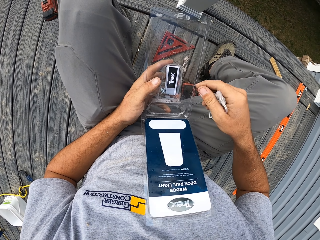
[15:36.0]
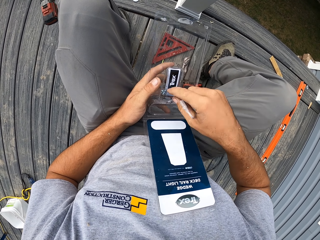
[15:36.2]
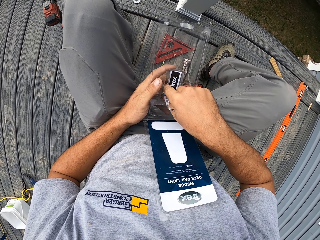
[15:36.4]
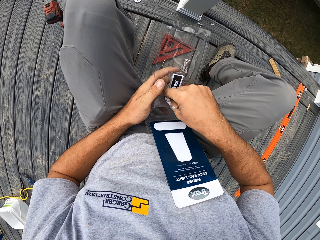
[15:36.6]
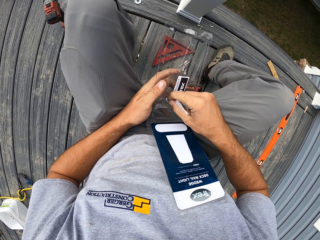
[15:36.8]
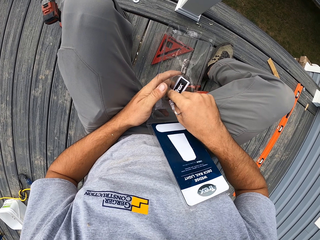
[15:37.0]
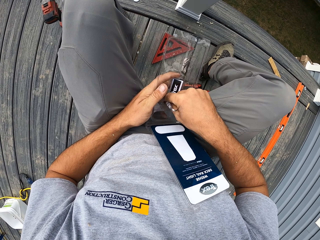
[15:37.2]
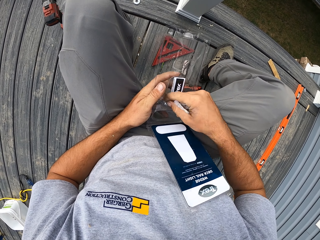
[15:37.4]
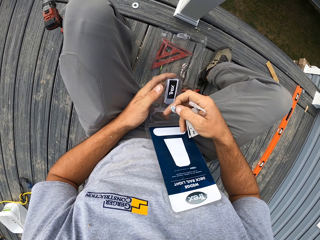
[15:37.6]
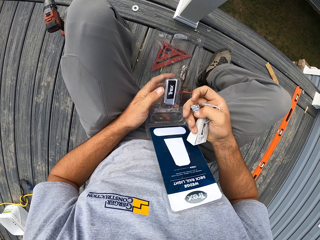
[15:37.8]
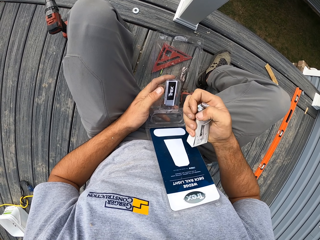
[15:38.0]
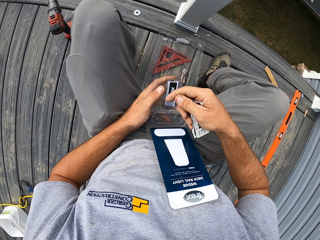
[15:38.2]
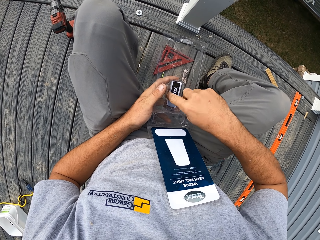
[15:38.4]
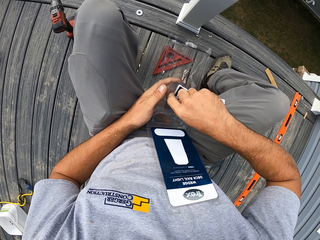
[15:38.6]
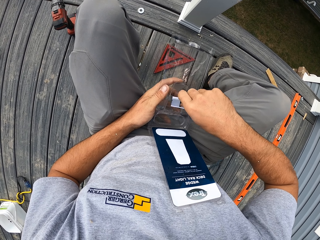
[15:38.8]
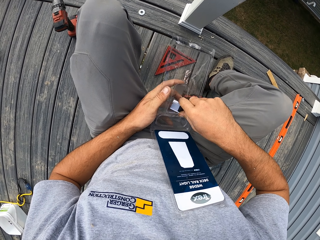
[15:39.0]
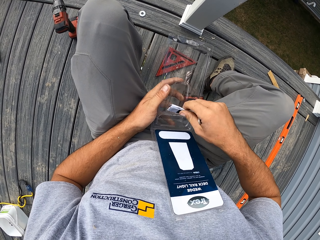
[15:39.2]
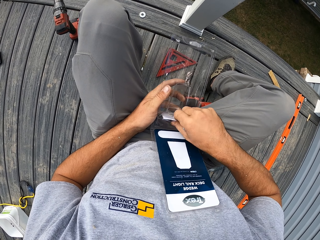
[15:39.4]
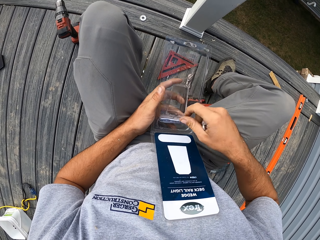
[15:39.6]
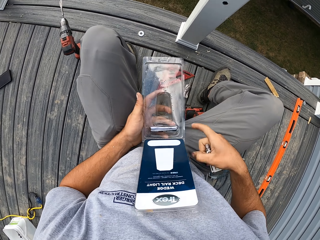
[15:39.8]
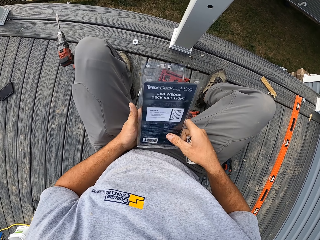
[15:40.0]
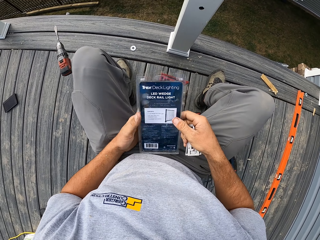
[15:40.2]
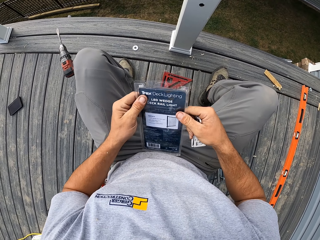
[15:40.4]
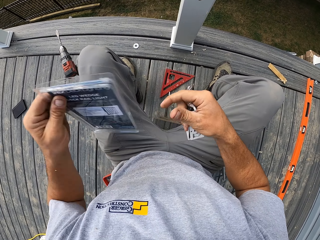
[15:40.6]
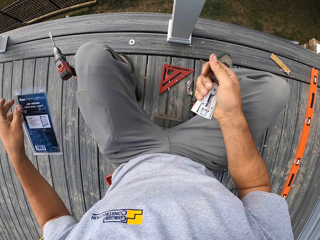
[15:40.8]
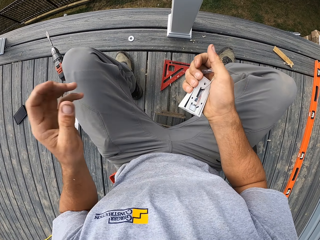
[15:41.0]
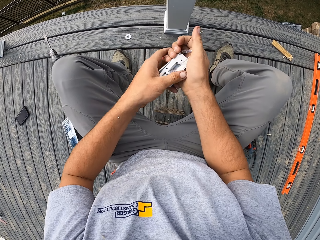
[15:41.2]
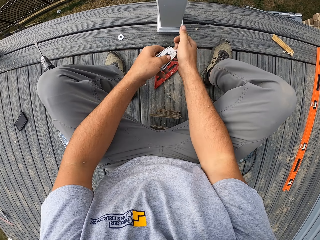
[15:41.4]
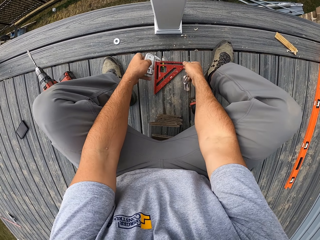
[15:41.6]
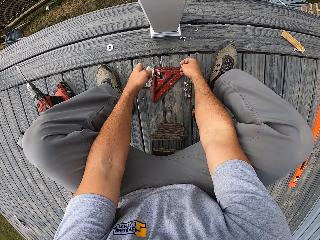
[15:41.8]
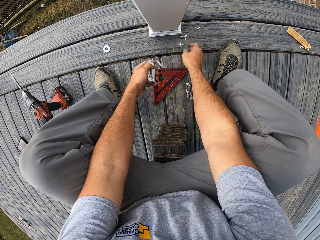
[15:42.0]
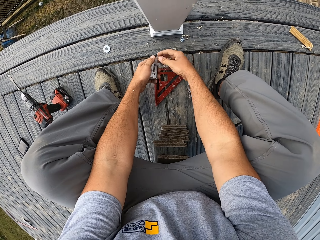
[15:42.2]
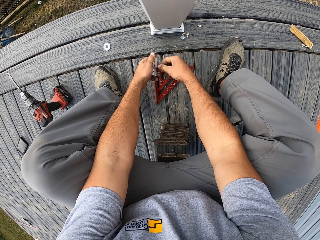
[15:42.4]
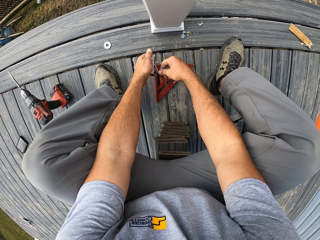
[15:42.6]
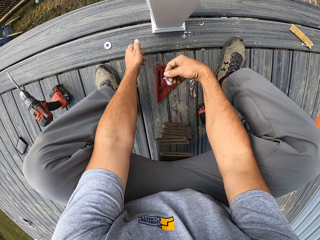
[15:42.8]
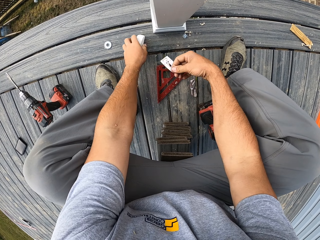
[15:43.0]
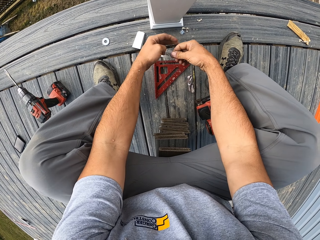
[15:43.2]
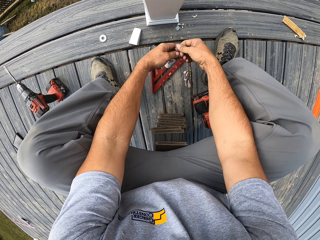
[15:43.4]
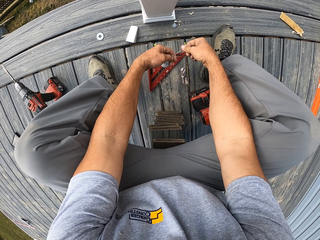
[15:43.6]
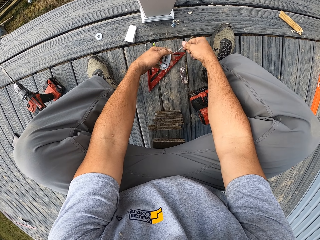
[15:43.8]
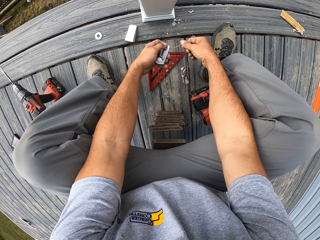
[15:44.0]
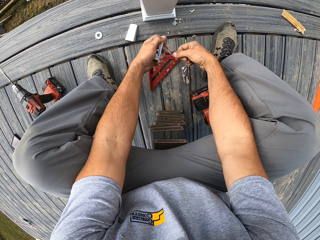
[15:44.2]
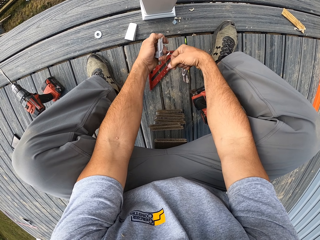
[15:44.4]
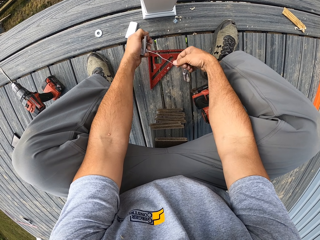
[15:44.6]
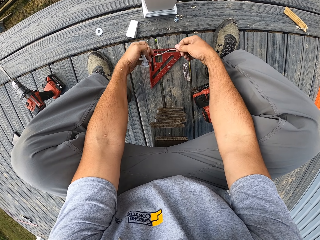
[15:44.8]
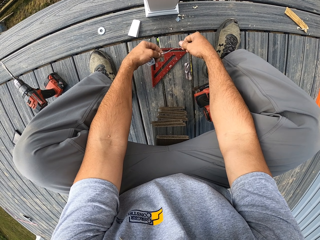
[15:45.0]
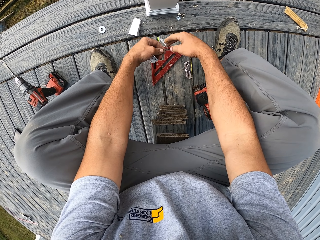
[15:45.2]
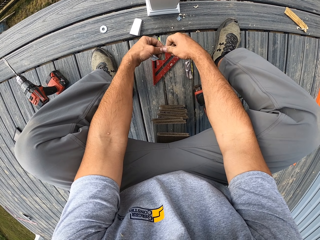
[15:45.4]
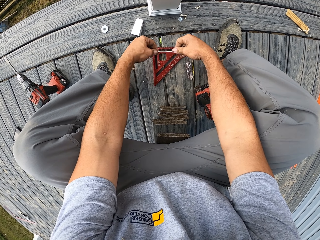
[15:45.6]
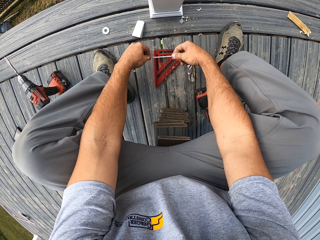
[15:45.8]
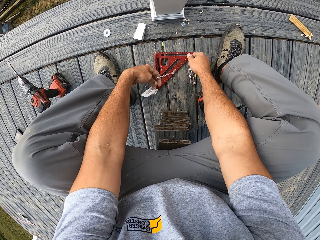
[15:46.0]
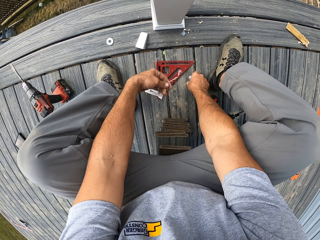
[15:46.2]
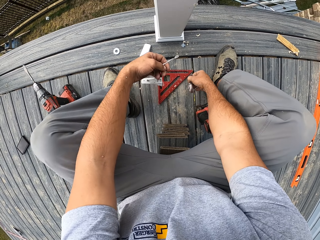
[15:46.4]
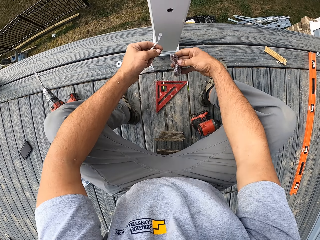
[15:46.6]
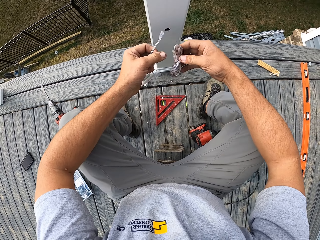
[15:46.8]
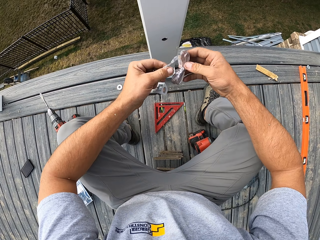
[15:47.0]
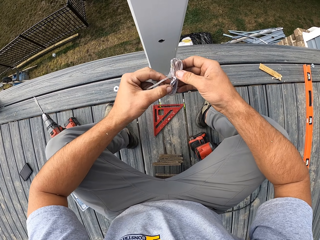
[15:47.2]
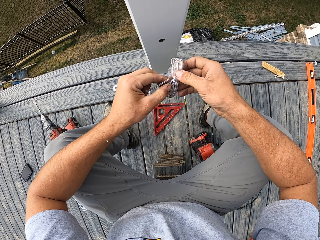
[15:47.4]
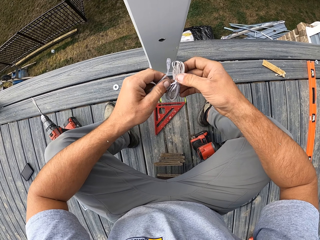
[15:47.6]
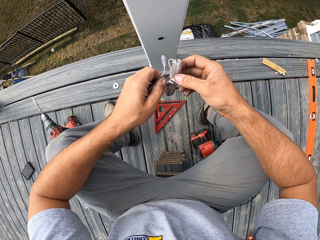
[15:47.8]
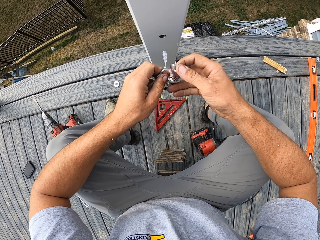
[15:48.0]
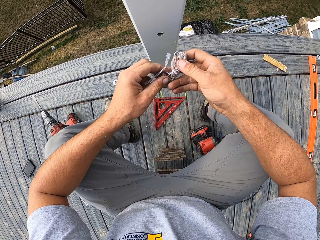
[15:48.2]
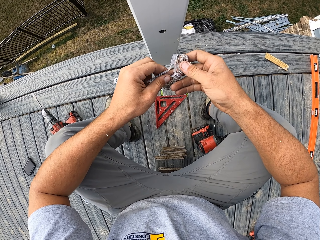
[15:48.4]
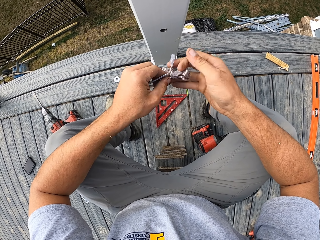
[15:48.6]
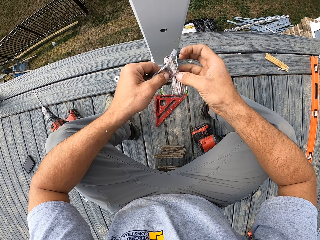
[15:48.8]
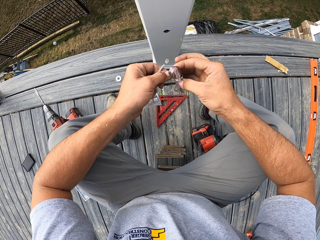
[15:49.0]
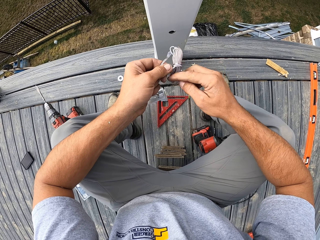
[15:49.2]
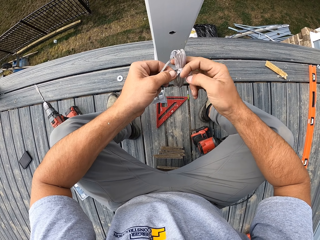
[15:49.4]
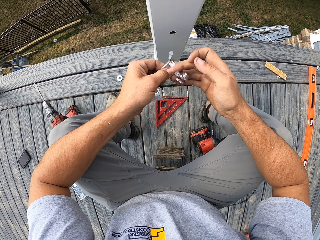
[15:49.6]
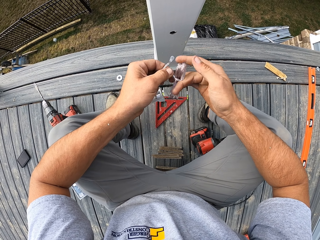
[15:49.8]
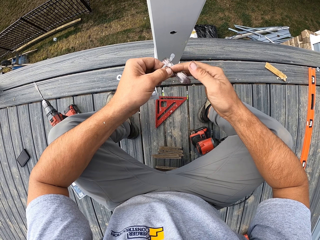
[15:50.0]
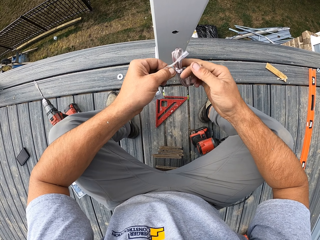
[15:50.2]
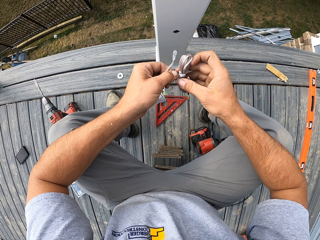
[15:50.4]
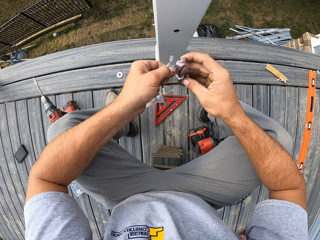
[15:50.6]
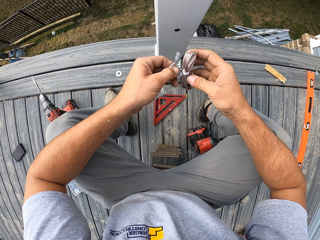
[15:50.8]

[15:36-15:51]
The camera wearer folds a pack of bulb holder. He drops the pack of bulb holder on the floor. He holds the bulb holder with both hands. He adjusts the bulb holder from right to left. He drops the screw. He holds the bulb holder with both hands. He removes the bulb holder lid. He holds the bulb holder with both hands. He adjusts the wire or cable. He holds the cable. He picks the wire. He holds the wire with both hands. He lifts the cable. He unfolds the wire.

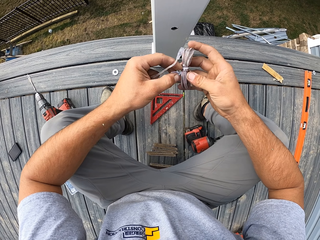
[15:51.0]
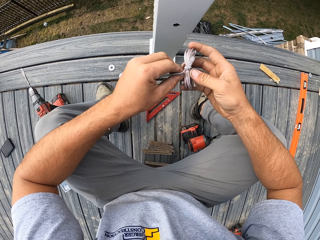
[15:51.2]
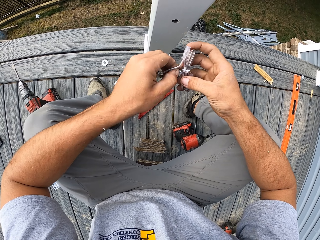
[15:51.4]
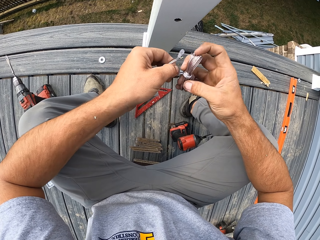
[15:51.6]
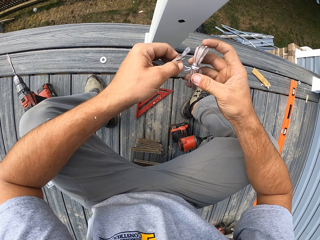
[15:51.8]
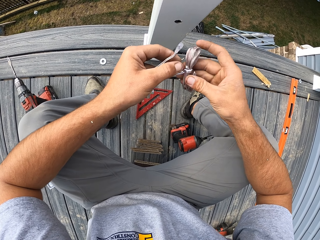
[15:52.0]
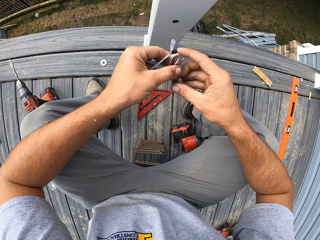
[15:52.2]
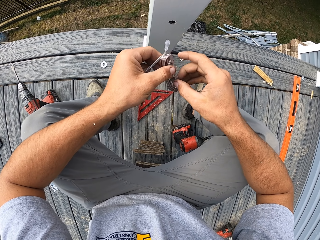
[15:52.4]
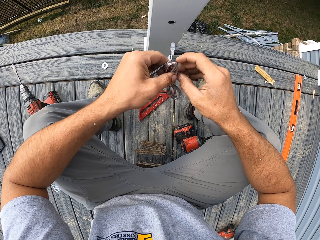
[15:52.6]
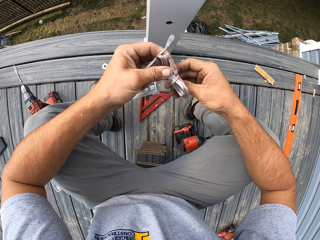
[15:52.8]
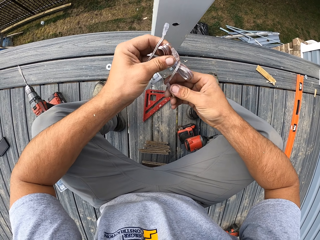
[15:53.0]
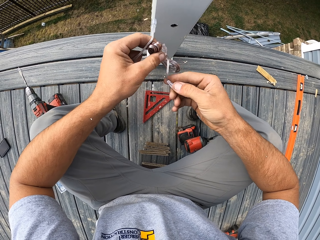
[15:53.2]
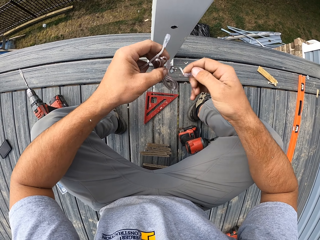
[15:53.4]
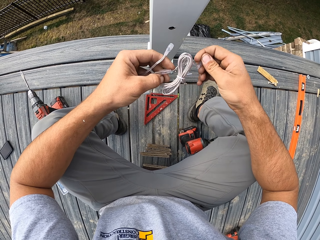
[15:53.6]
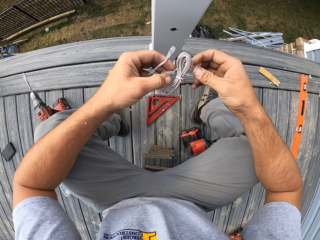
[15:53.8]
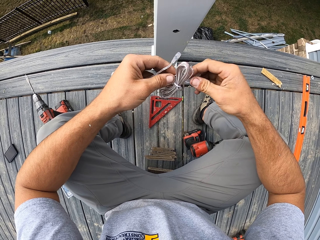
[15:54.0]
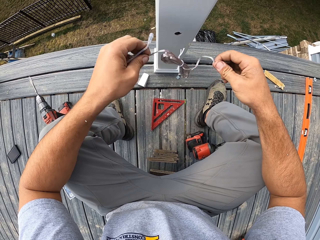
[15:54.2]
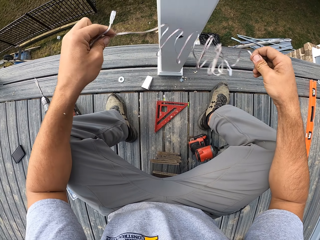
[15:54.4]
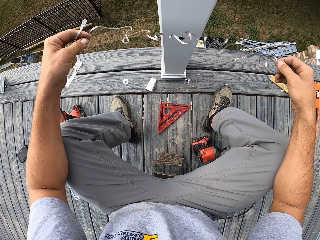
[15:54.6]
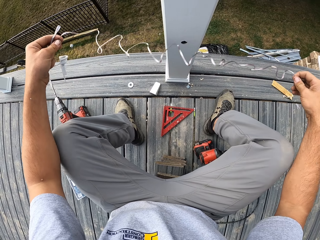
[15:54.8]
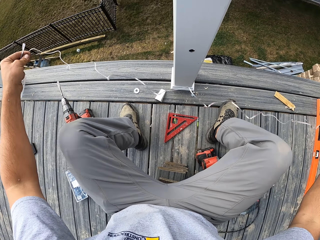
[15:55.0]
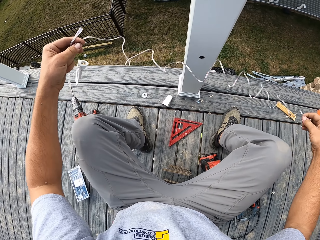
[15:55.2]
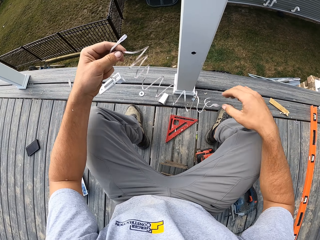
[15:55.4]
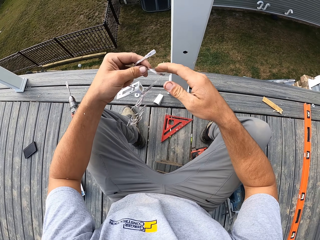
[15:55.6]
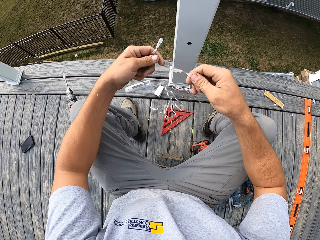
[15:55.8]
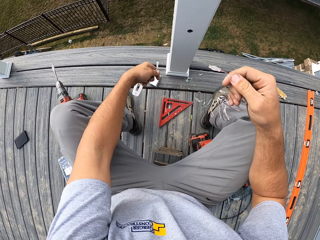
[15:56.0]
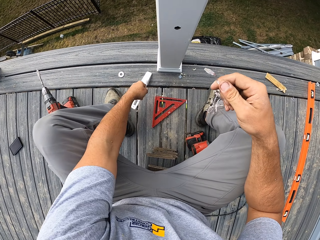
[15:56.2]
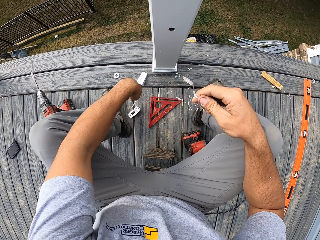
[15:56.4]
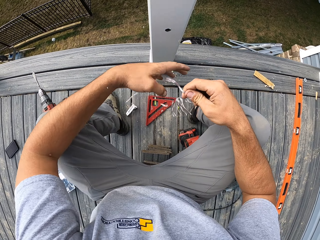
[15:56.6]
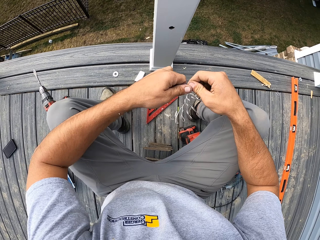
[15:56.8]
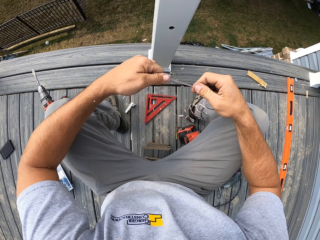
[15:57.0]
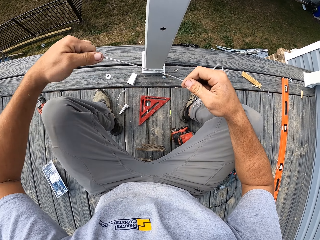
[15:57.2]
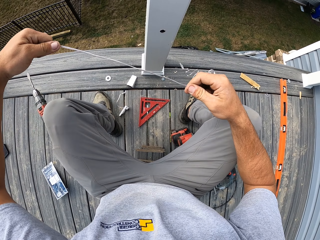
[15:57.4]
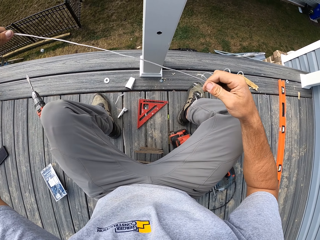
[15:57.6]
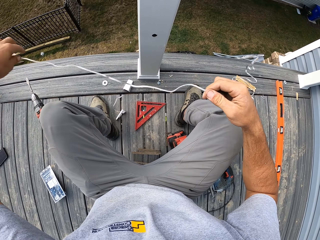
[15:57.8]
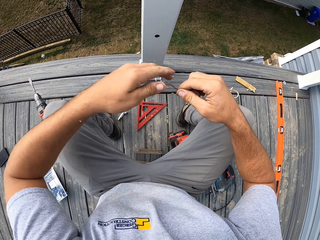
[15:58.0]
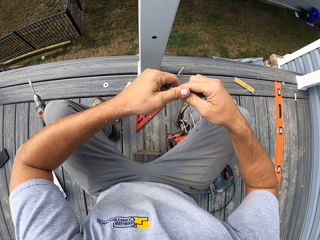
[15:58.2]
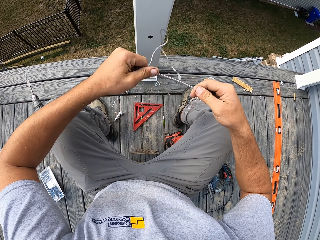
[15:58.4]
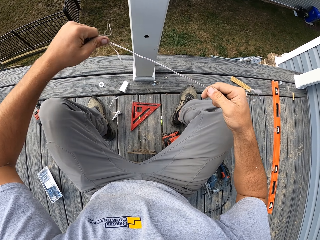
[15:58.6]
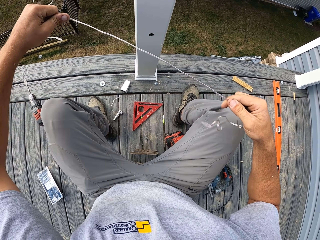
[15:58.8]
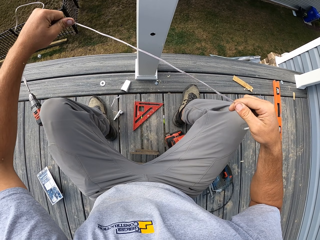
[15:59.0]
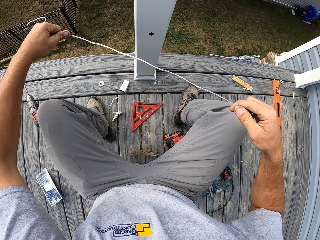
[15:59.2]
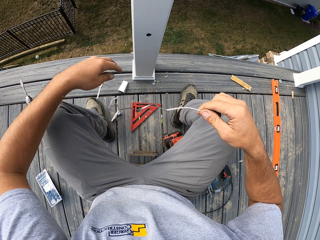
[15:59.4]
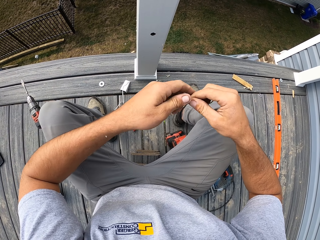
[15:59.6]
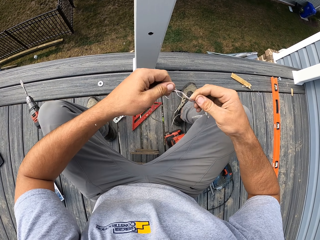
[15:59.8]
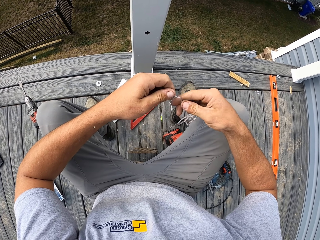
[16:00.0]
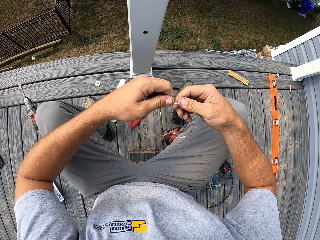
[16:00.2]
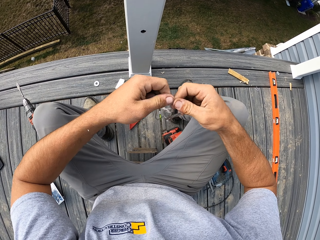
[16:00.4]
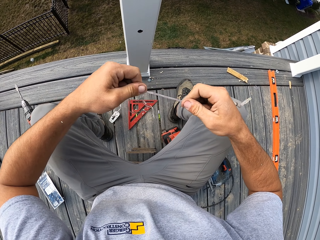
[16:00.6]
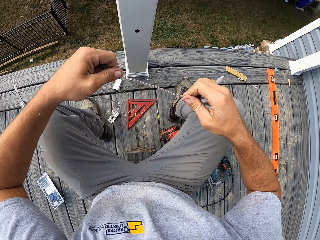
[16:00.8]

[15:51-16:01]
The camera wearer opens the cable or wire. He adjusts the wire. He adjusts his hand. He adjusts the wire from left to right. He drops the bulb holder. He holds the wire with both hands. He adjusts the wire. He pulls the cable.
